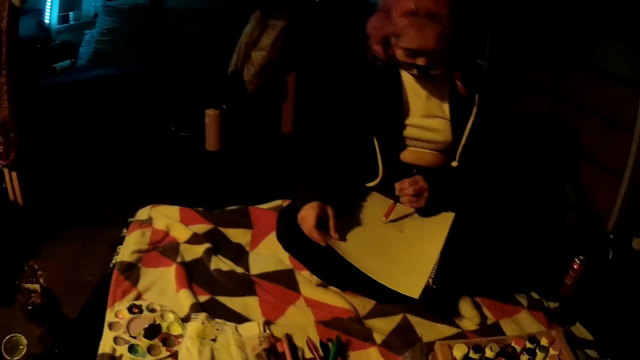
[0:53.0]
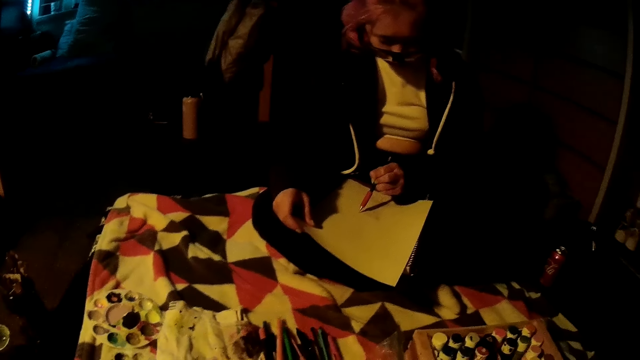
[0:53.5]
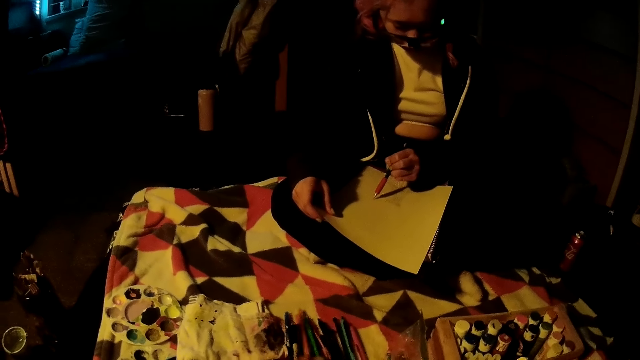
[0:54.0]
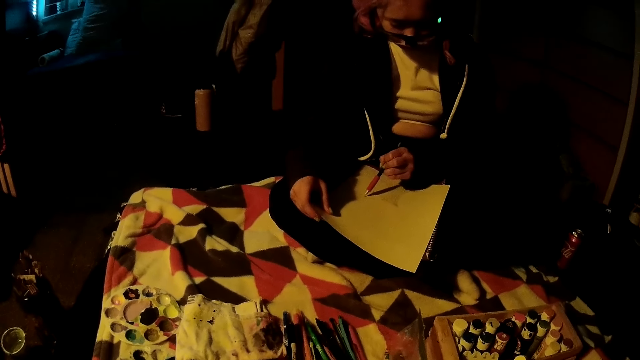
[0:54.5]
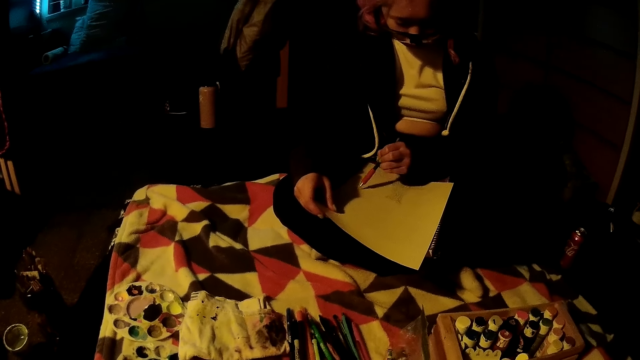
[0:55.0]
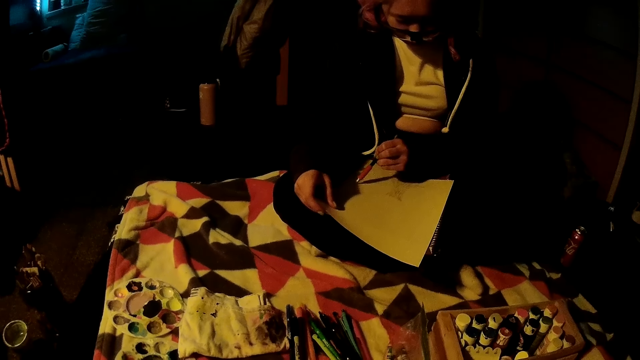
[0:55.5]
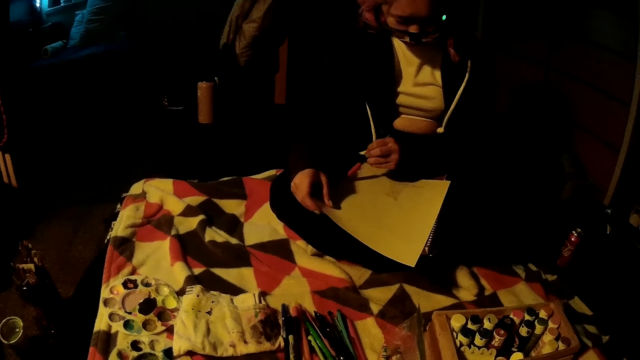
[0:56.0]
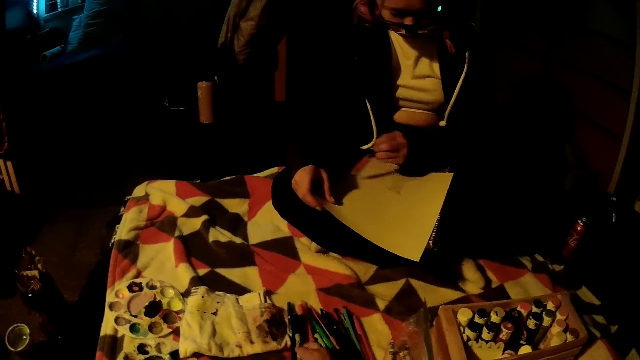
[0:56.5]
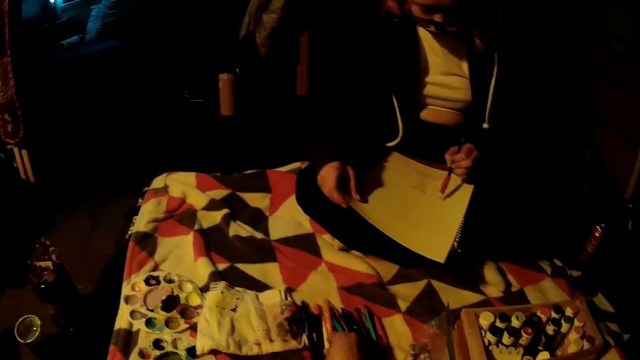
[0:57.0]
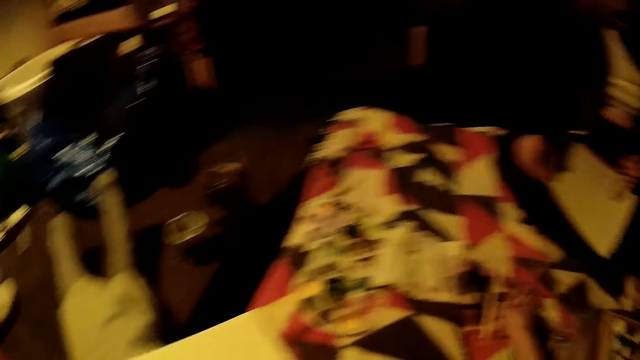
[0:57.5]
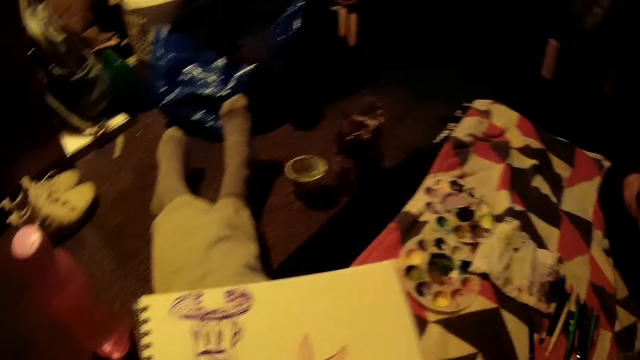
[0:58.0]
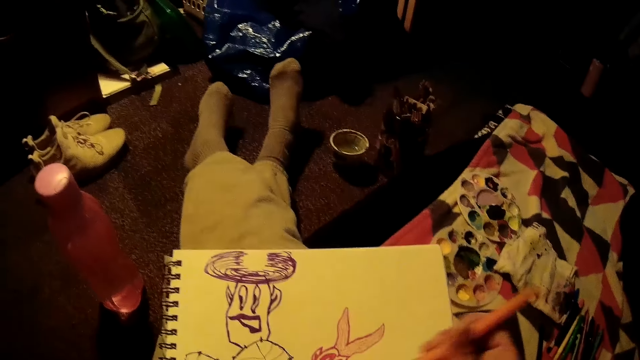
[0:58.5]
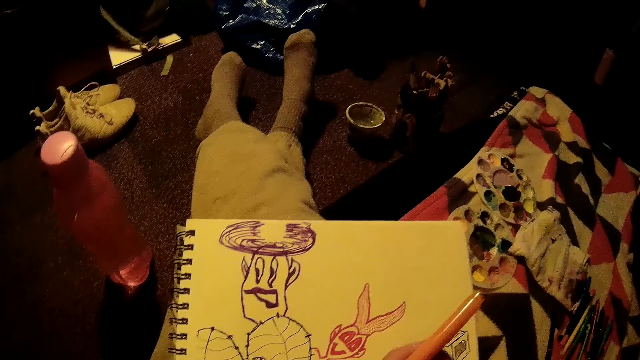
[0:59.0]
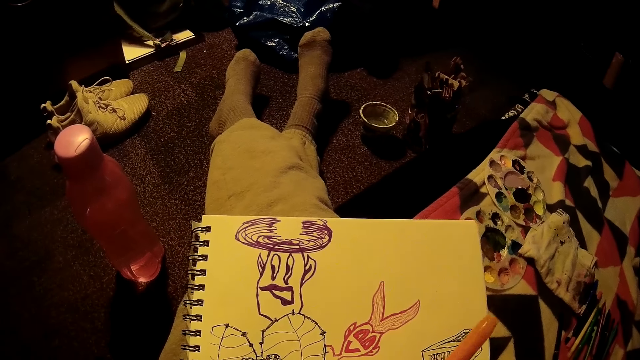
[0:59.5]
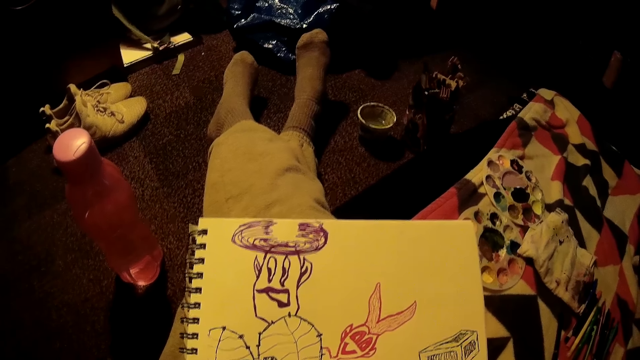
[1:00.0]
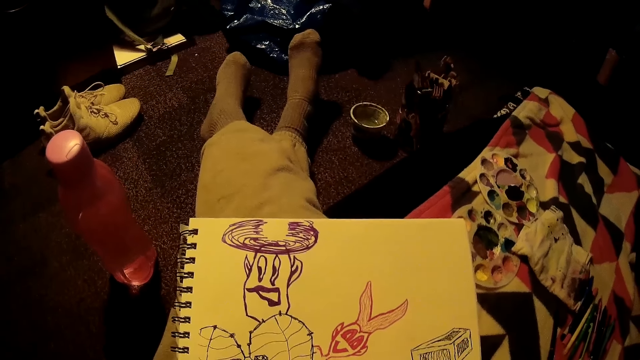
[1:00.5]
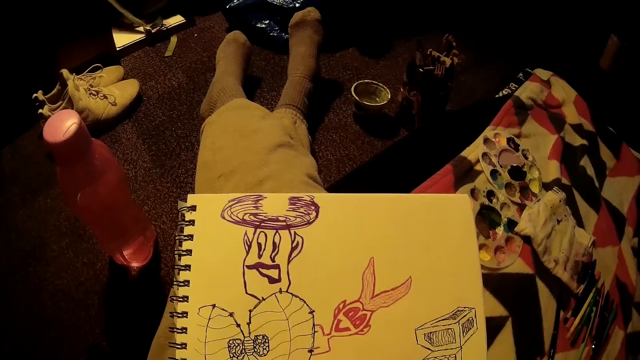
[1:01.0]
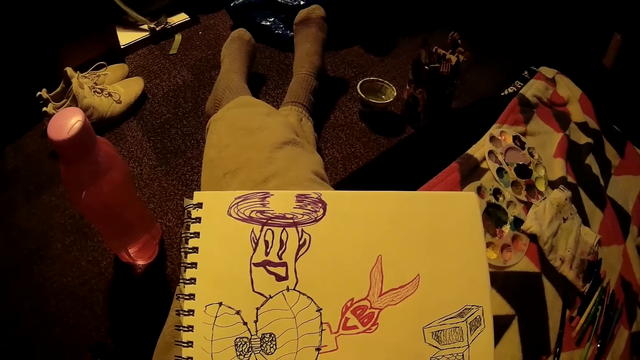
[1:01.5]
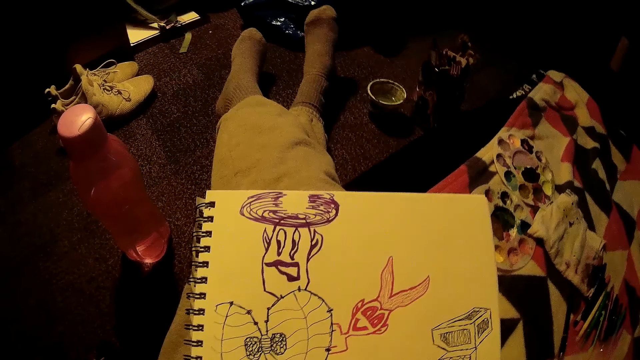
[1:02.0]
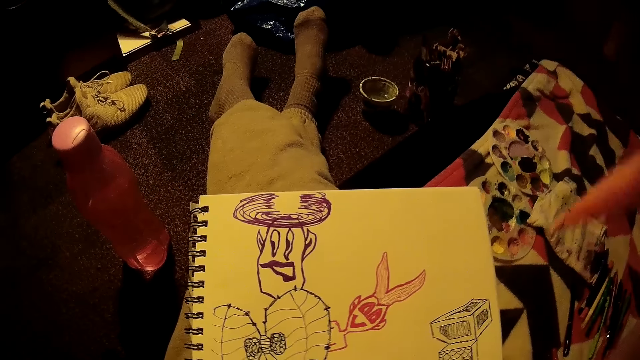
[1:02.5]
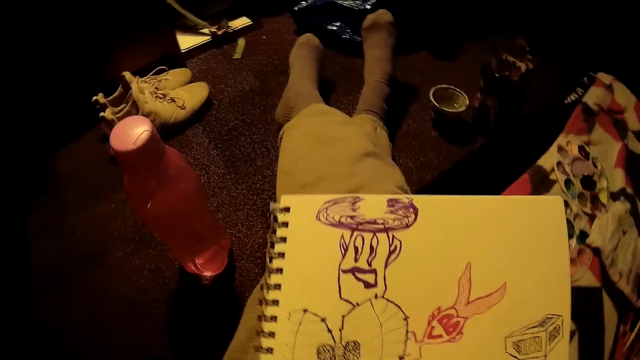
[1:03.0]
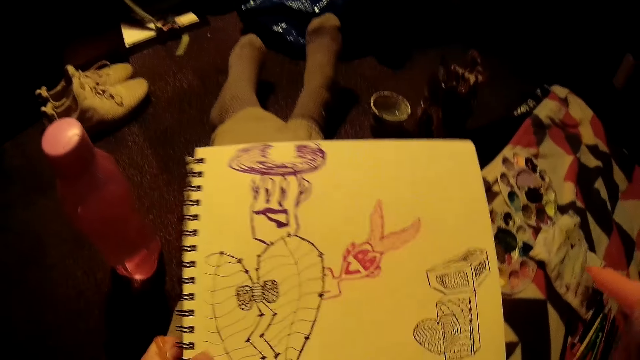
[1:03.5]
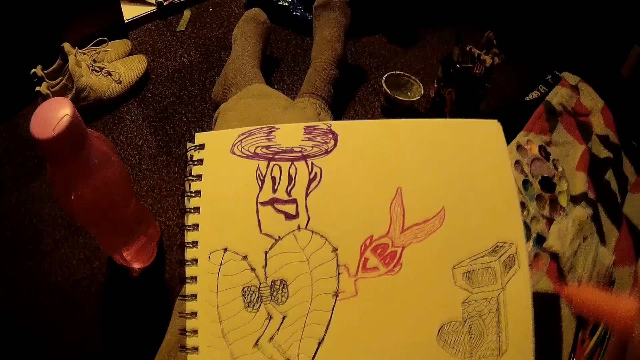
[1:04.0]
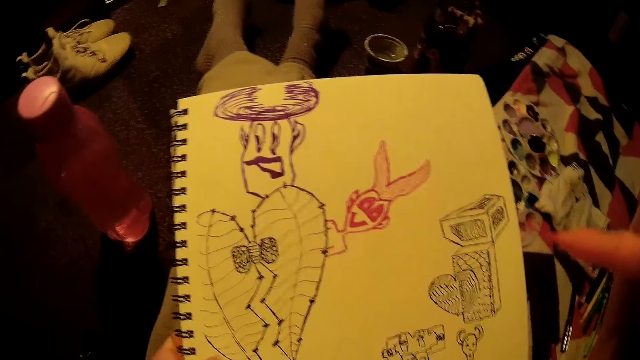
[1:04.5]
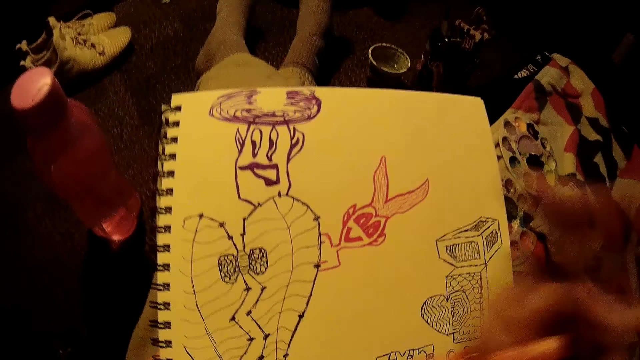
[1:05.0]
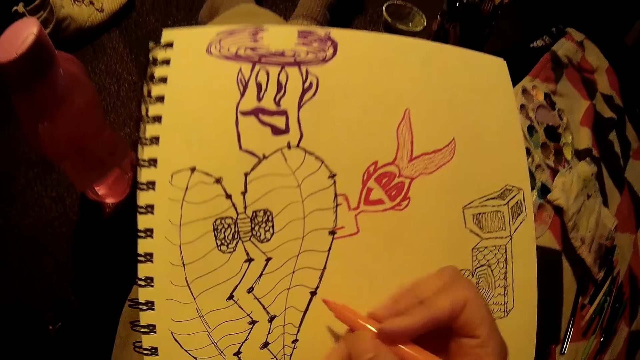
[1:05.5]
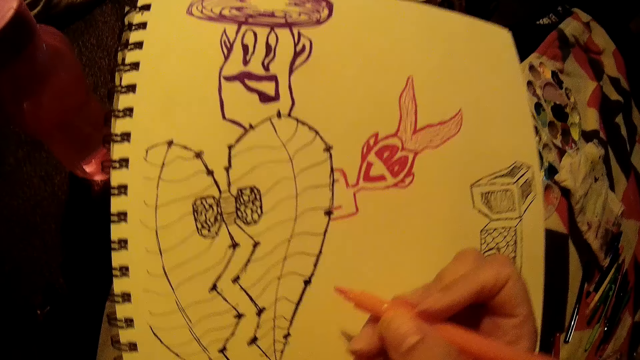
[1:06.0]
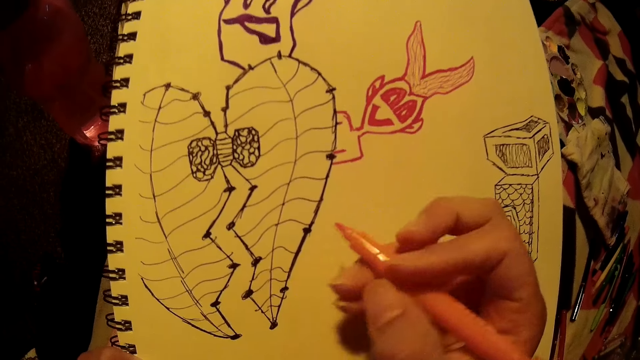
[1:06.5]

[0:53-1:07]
The camera wearer looks around. She moves some colour pens on the bed with her right hand. She looks around. She picks up a colour pen from the bed with her right hand. She looks around. She moves the pen. She stares at the drawing. She raises her hand. She moves the drawing book on her legs with her hands. She stares at the drawing.

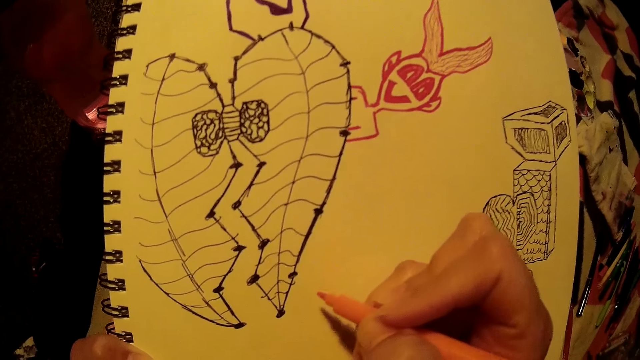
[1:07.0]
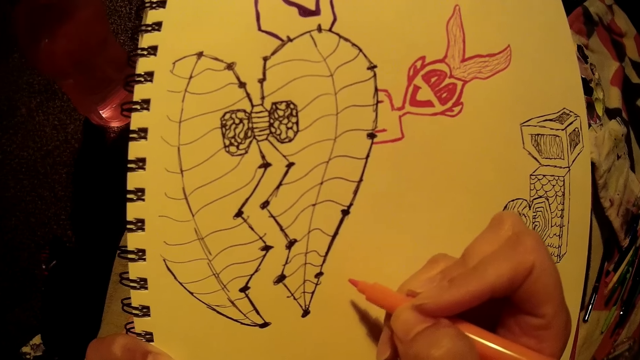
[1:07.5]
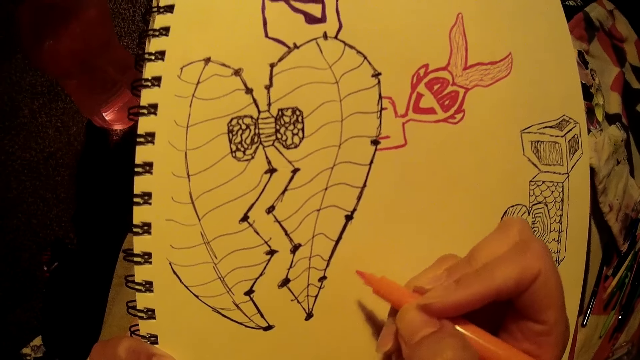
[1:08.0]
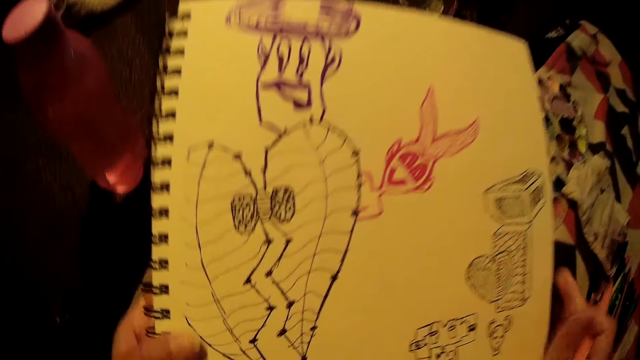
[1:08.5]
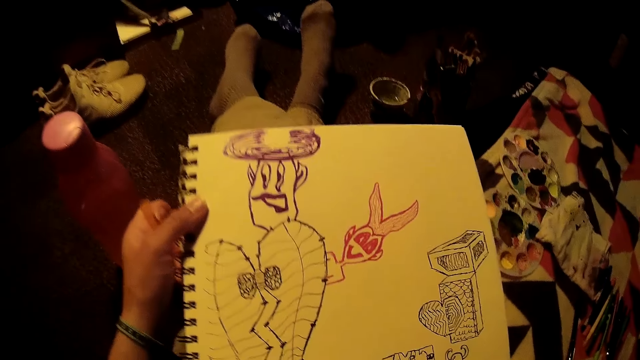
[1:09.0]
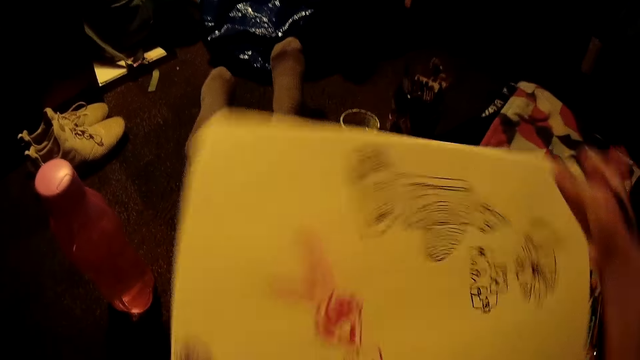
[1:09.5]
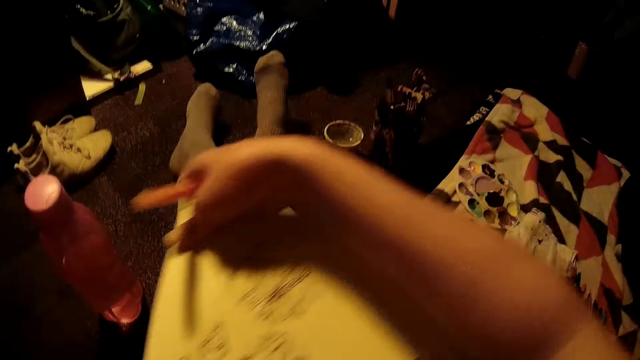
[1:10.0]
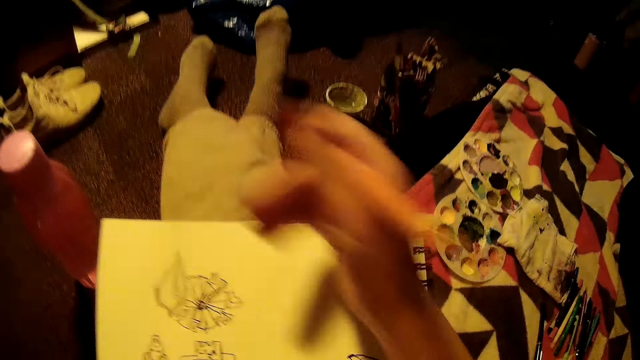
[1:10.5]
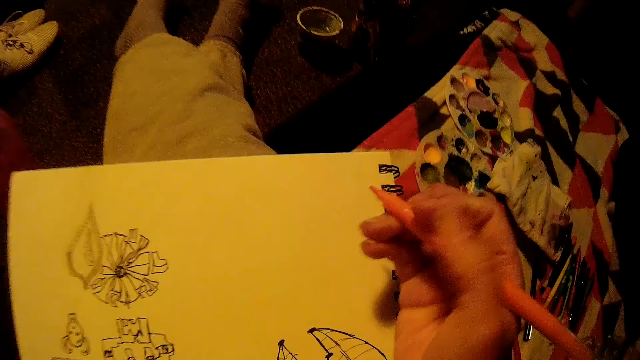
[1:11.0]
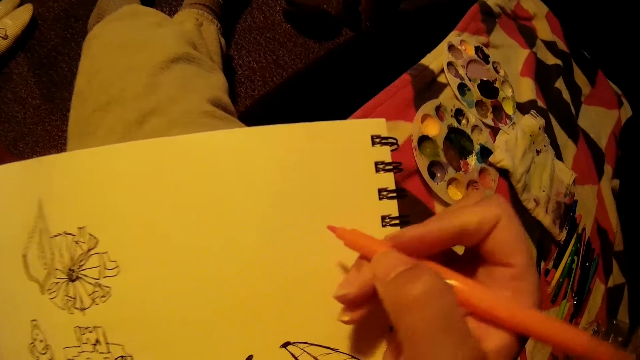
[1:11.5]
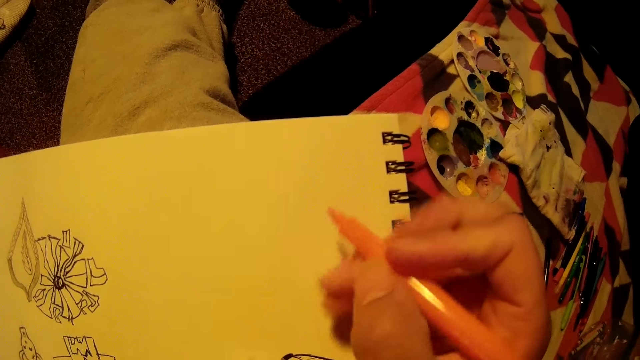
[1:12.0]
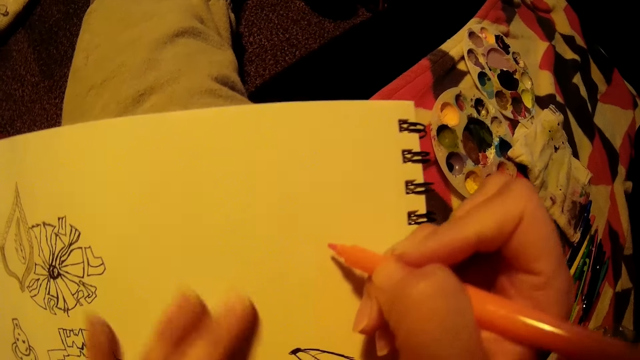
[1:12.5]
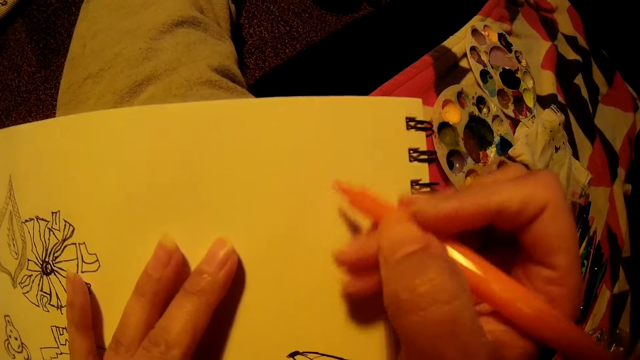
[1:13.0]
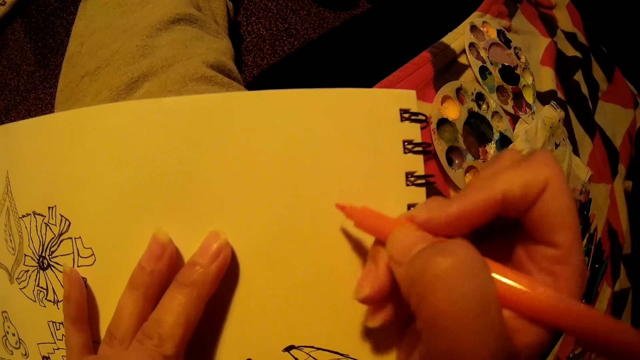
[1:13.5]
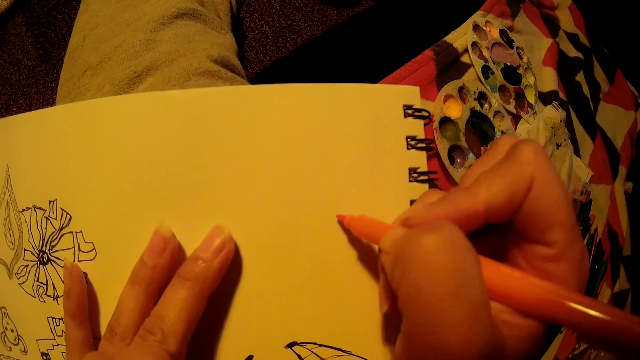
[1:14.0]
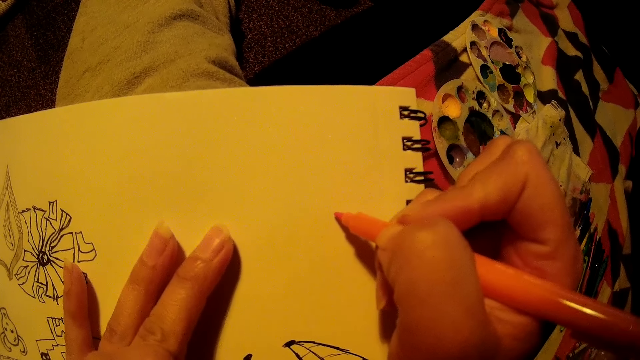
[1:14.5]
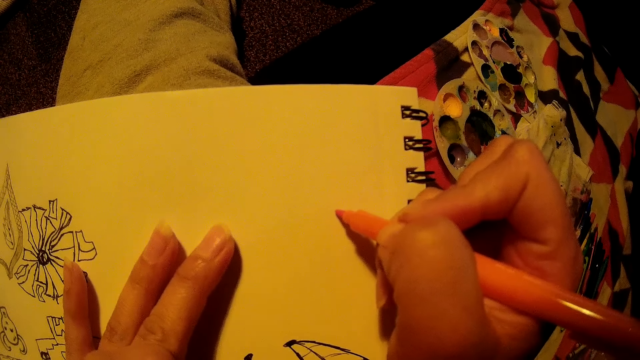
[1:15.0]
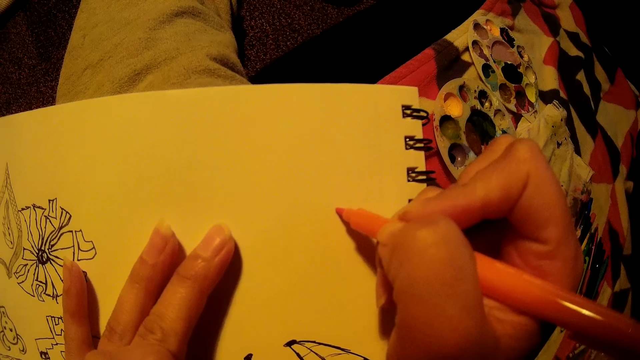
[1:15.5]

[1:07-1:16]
The camera wearer holds a drawing pen. She turns the drawing book on her with her hands. She places the drawing book on her legs with her hands.
